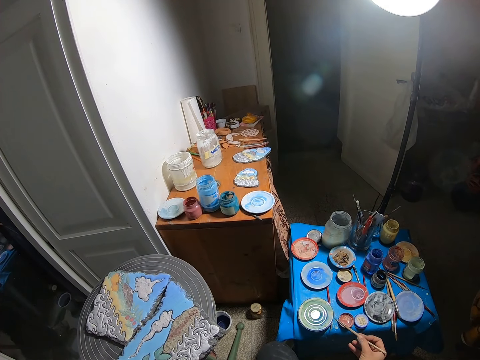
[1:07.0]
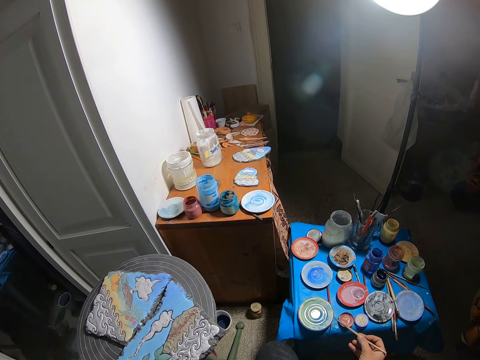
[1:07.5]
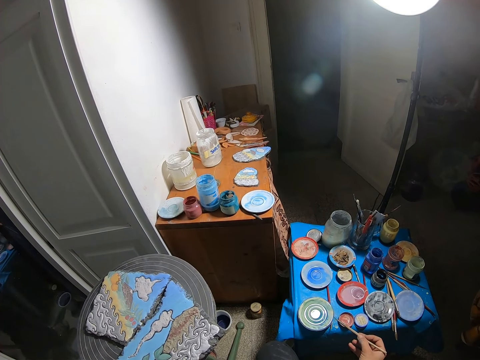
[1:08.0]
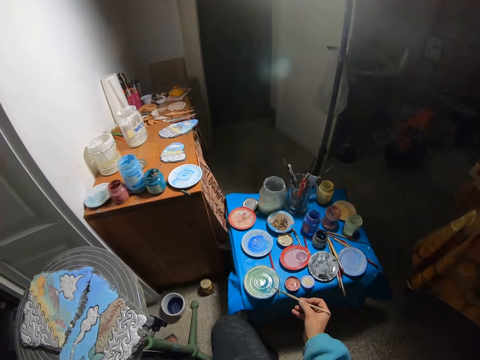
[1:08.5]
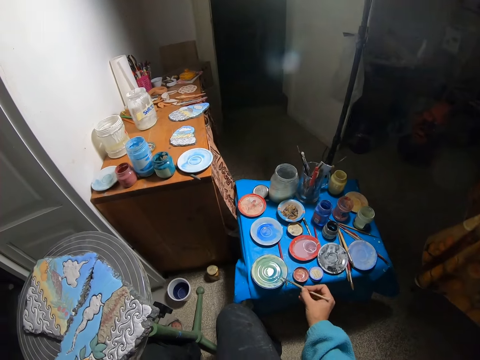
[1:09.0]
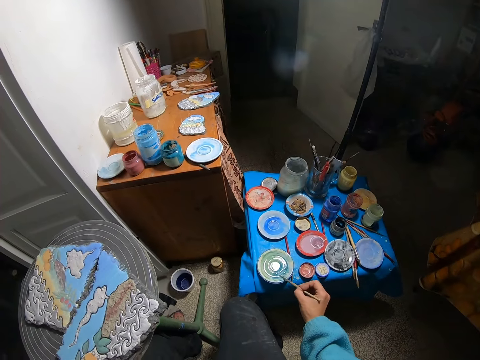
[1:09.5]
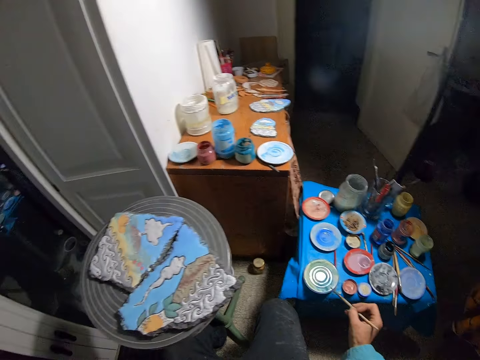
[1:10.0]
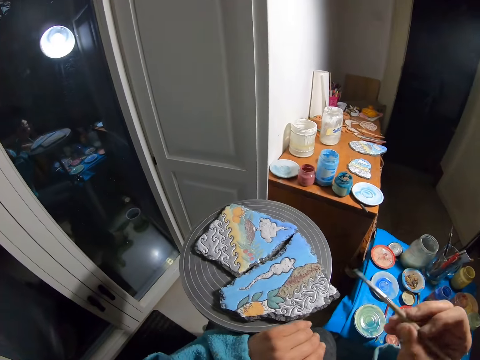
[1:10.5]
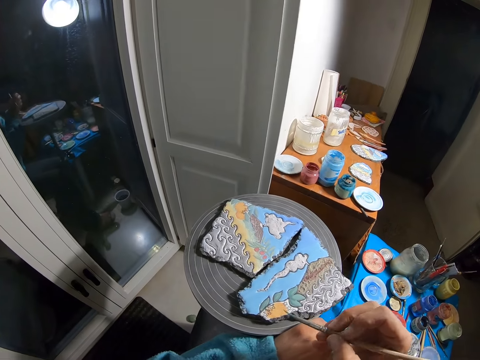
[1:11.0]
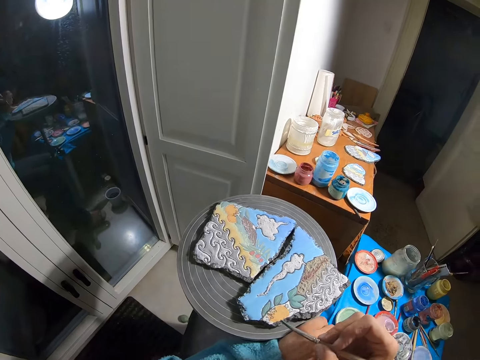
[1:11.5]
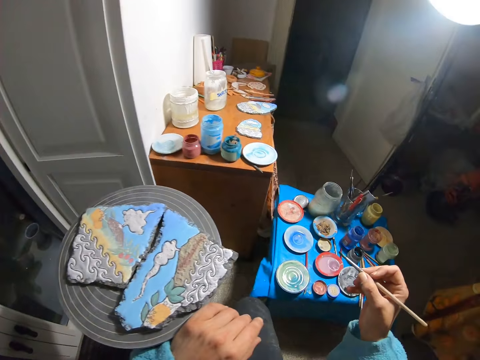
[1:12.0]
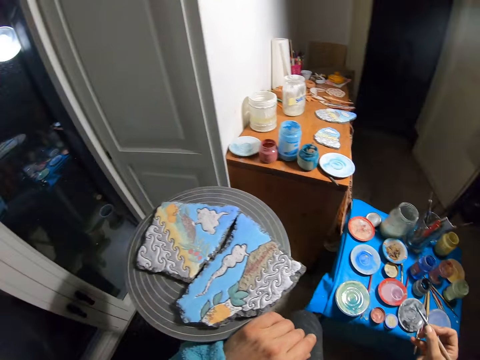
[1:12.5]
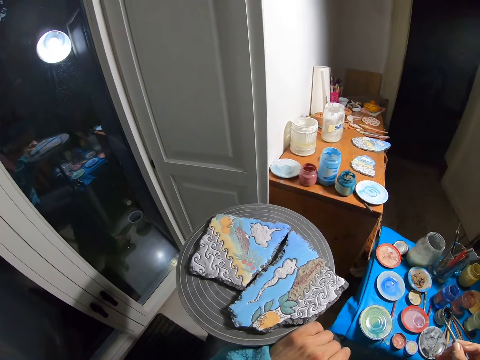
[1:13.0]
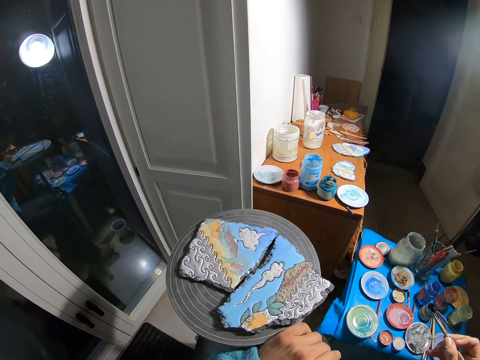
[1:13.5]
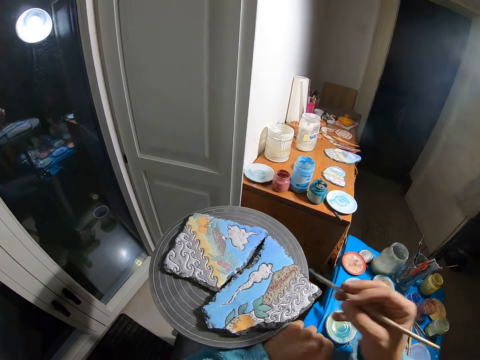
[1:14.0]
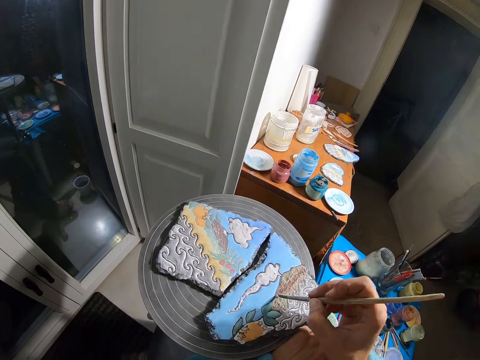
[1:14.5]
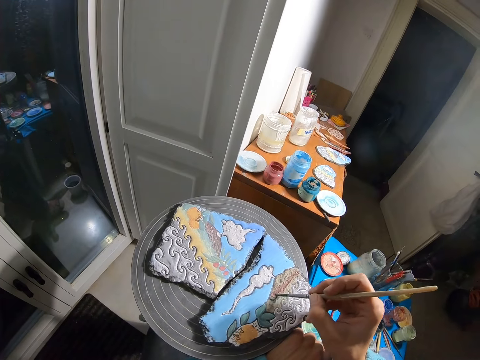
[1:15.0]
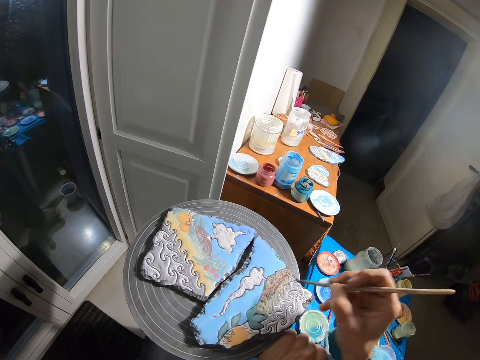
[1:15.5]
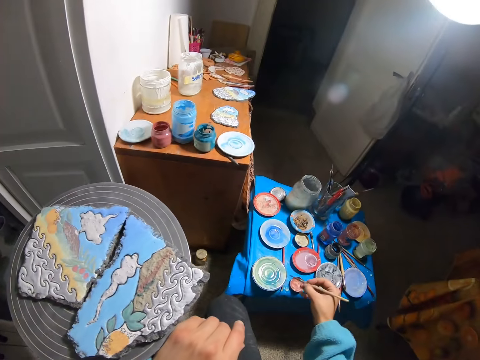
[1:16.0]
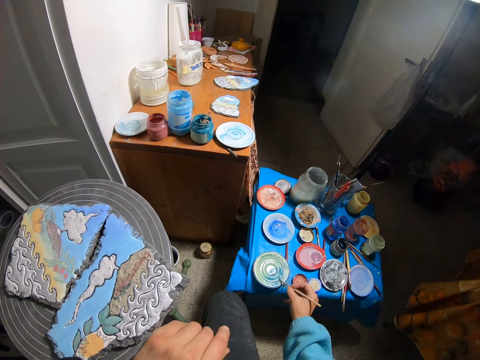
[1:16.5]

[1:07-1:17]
The camera wearer wipes the brush. He looks at the paint. He paints the clay canvas with the paint brush in his right hand. He rubs the paint brush on the paint plate with his right hand. He dips the paint brush in paint.

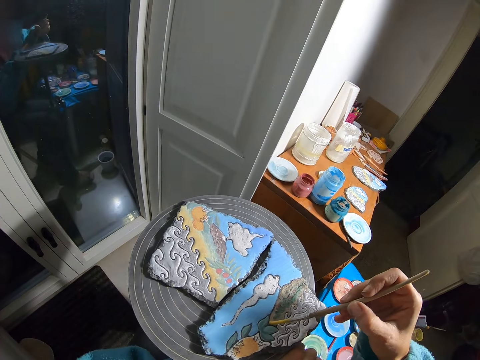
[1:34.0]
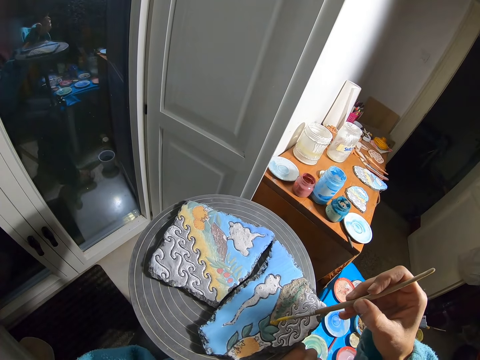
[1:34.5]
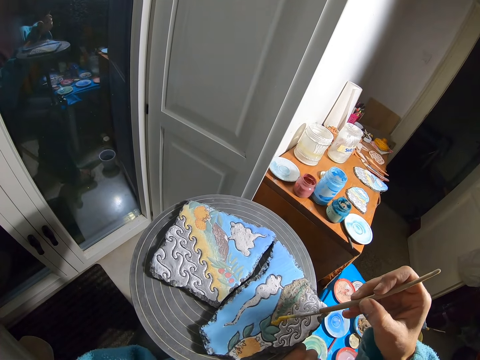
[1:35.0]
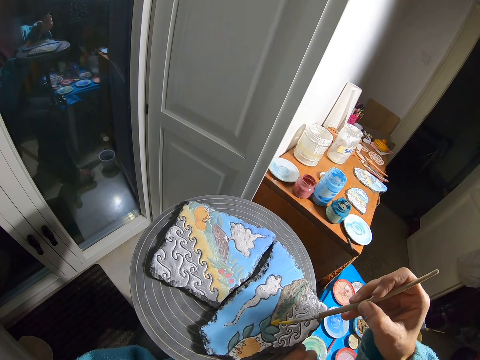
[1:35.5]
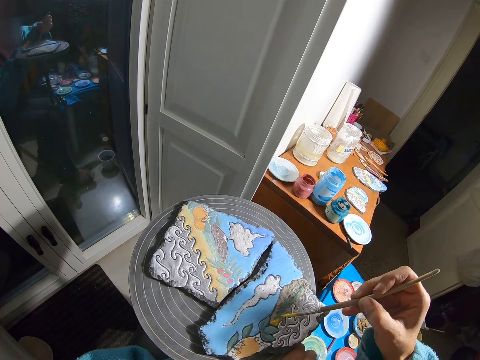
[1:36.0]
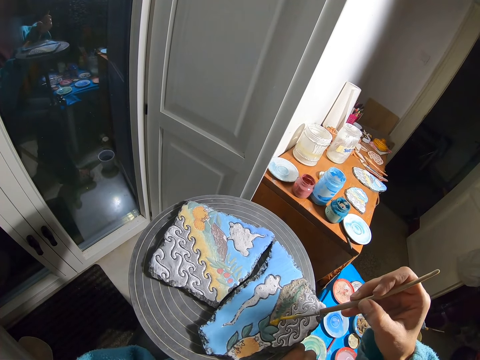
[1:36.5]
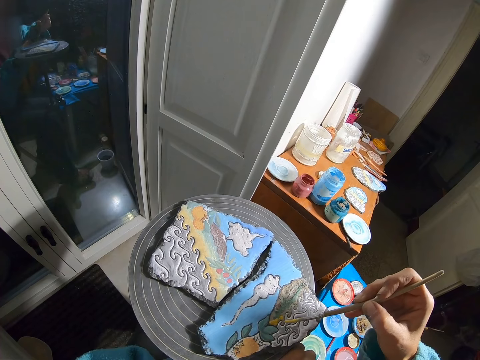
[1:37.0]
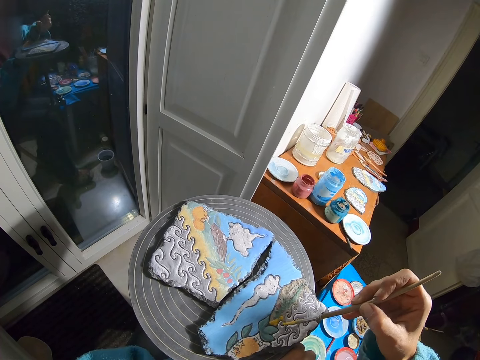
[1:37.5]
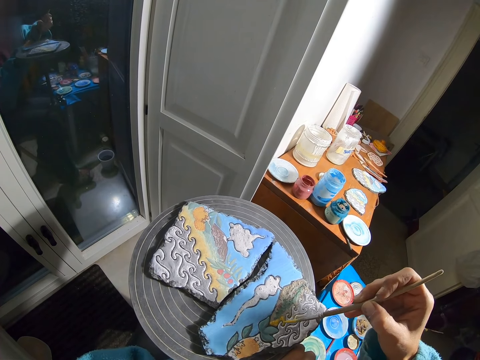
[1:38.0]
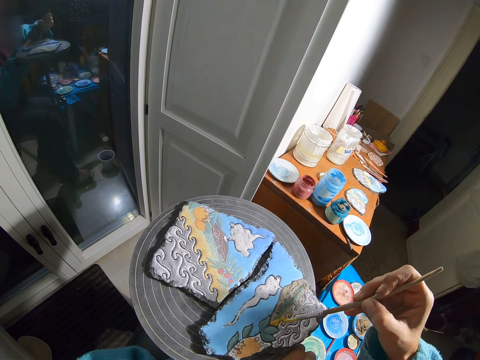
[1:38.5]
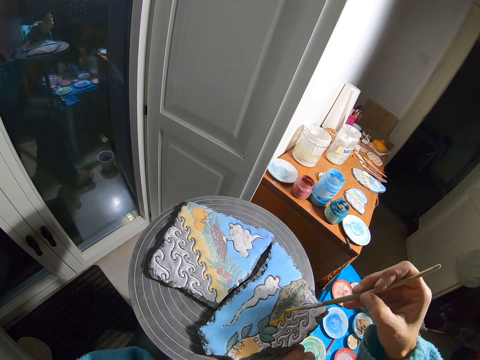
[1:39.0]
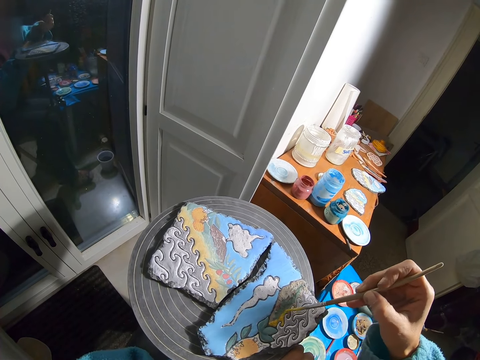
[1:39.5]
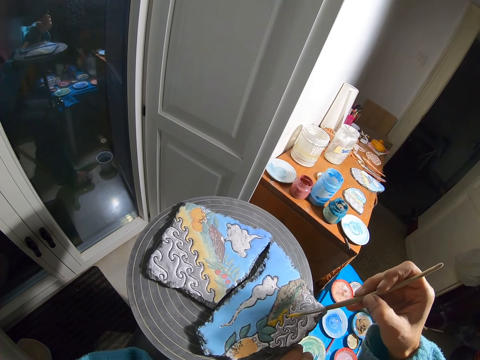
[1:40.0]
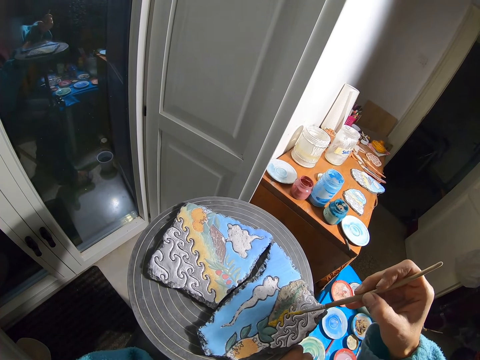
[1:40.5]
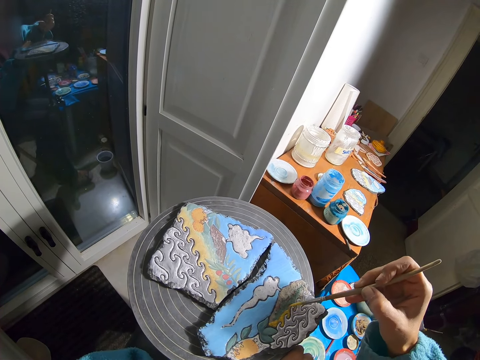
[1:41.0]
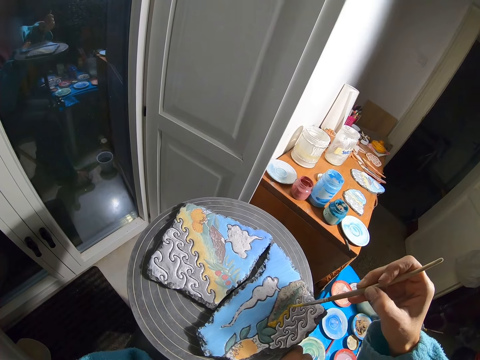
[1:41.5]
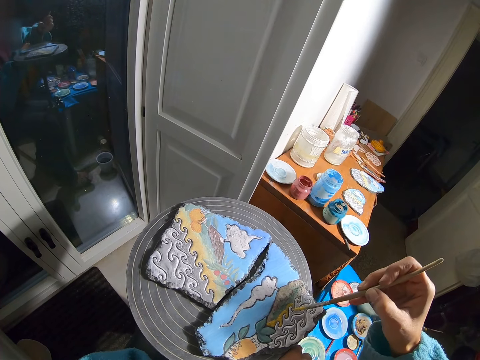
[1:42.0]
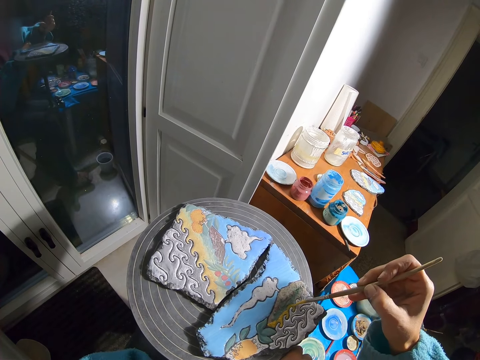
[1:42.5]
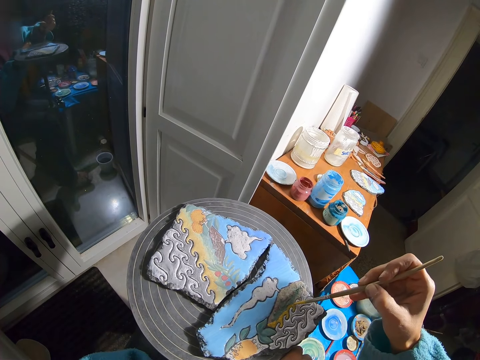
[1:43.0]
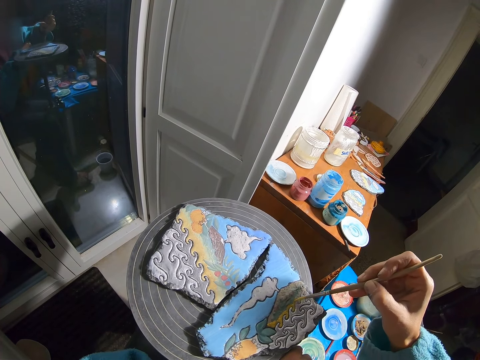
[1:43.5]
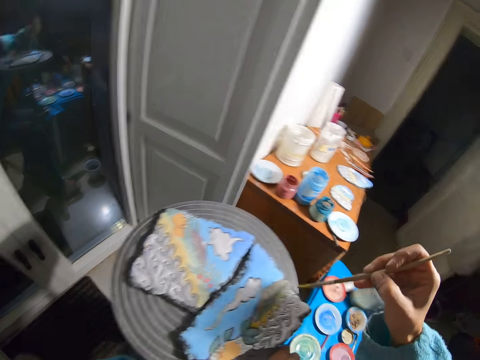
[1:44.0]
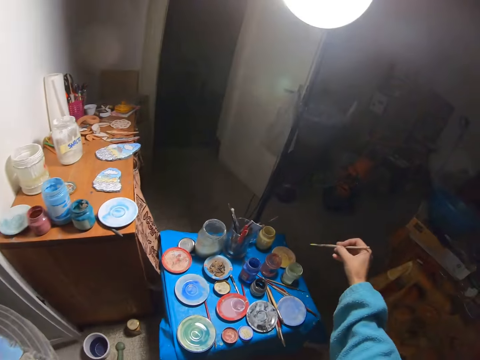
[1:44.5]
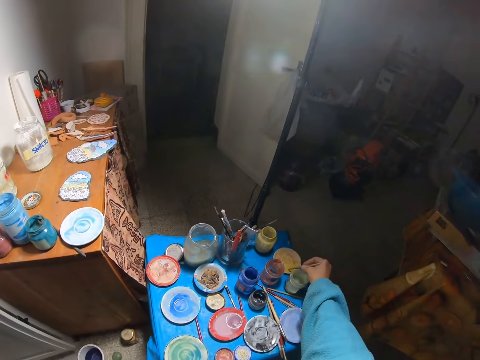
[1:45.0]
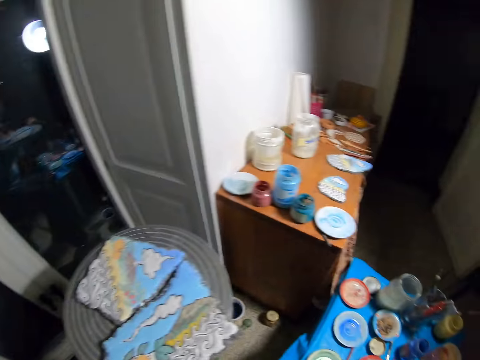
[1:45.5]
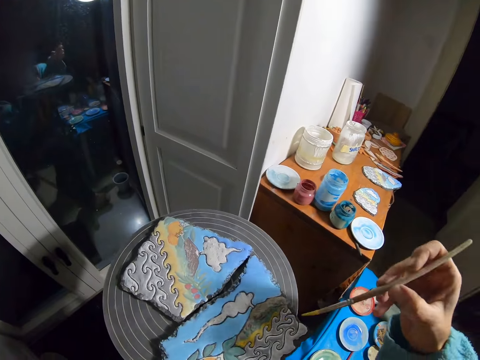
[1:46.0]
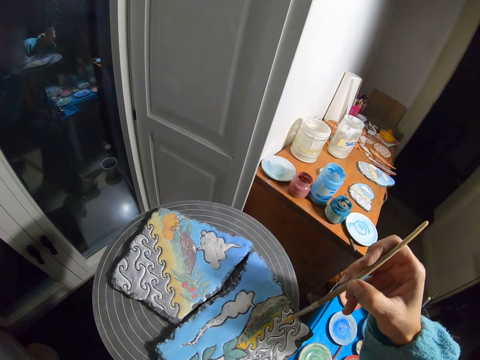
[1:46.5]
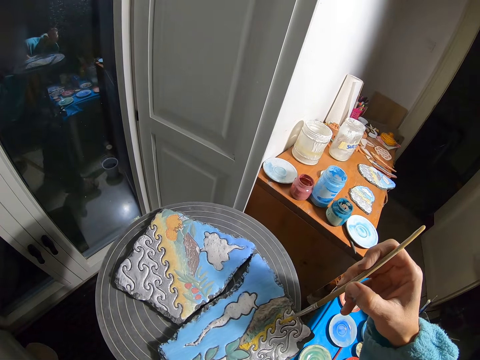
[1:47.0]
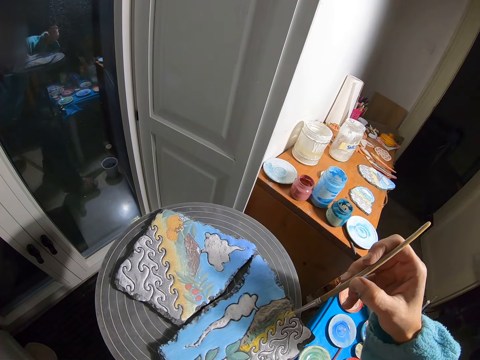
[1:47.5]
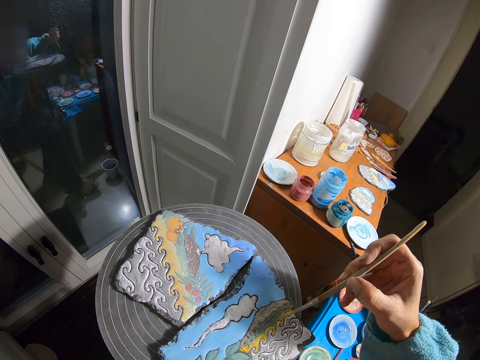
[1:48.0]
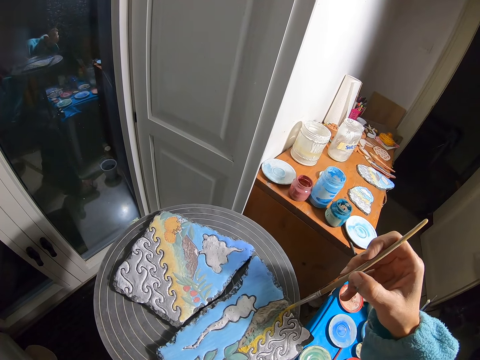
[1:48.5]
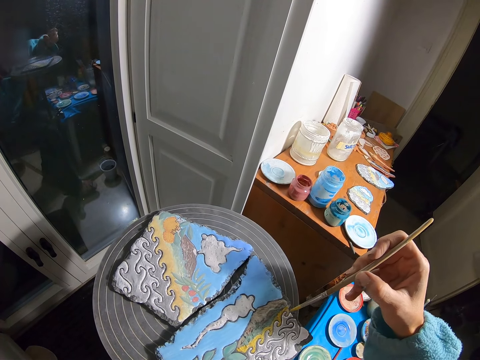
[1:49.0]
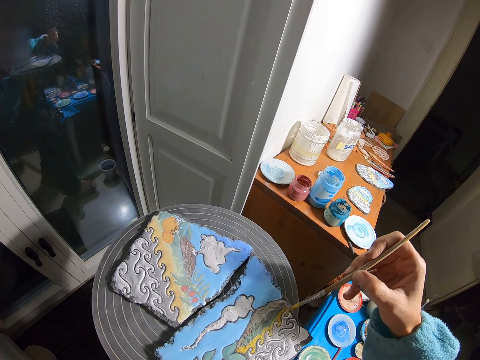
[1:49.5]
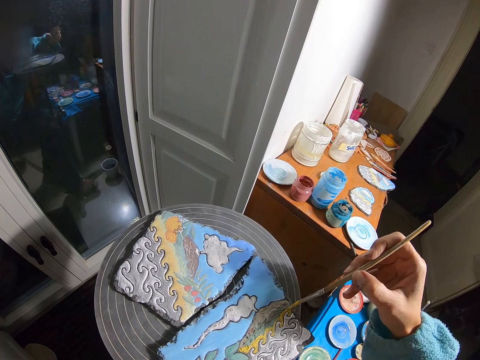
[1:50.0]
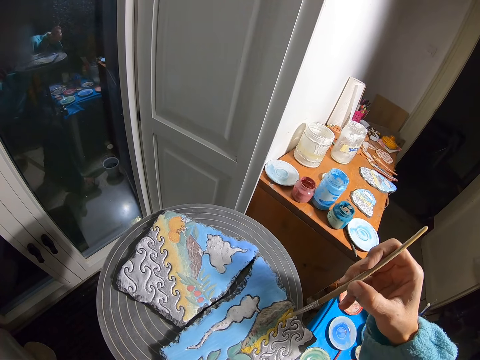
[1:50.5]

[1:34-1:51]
The camera wearer paints the clay canvas with the paint brush in his right hand. He dips the paint brush in paint. He rubs the paint brush on the paint plate with his right hand. He paints the clay canvas with the paint brush in his right hand.
